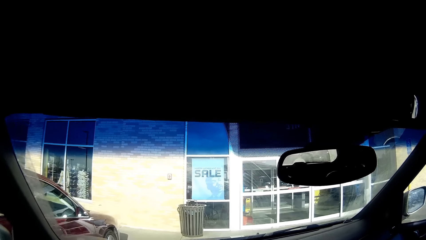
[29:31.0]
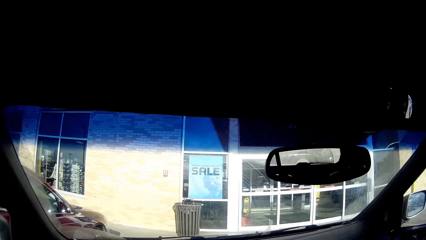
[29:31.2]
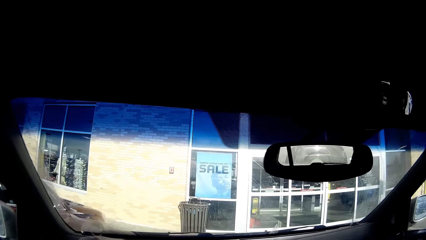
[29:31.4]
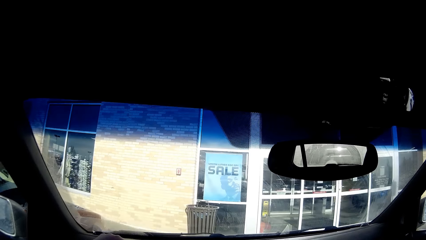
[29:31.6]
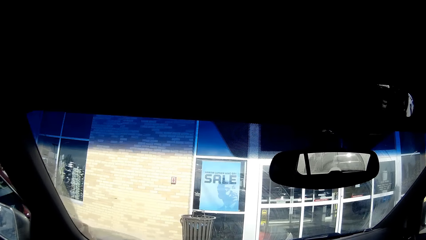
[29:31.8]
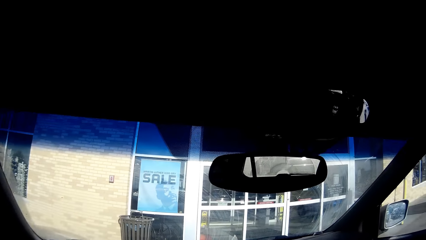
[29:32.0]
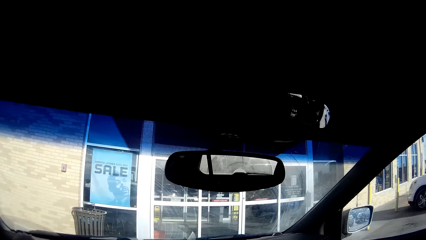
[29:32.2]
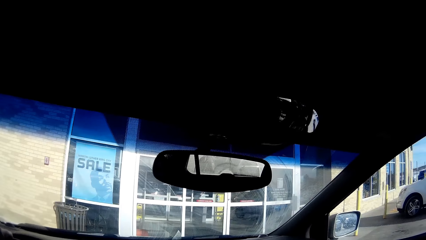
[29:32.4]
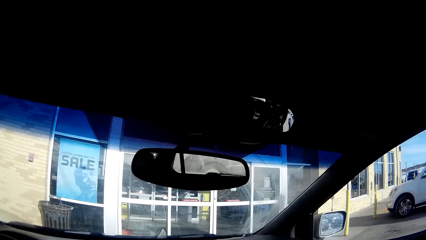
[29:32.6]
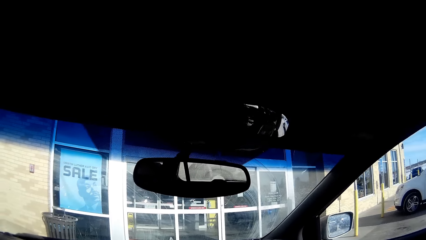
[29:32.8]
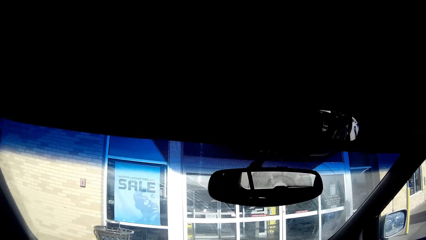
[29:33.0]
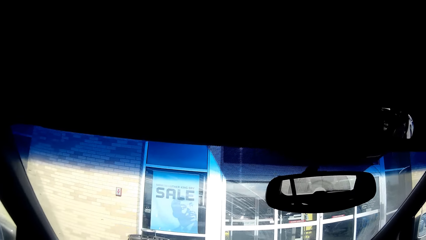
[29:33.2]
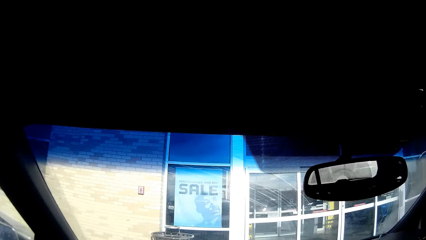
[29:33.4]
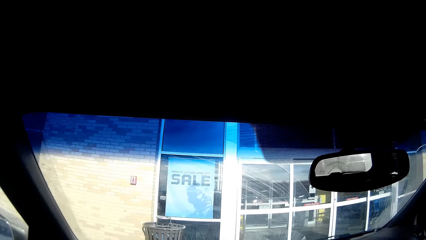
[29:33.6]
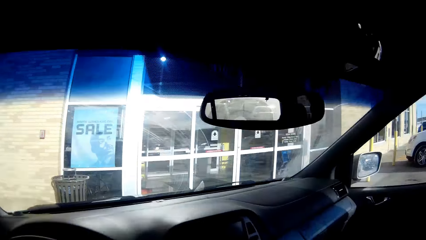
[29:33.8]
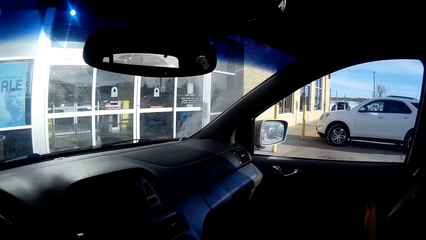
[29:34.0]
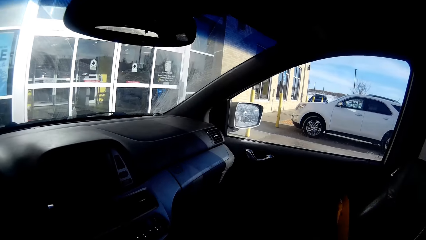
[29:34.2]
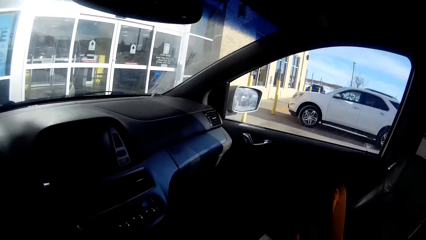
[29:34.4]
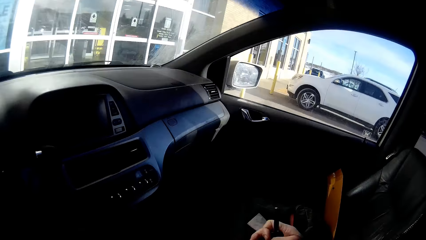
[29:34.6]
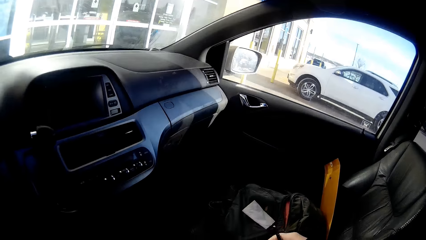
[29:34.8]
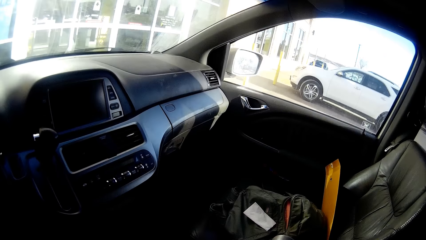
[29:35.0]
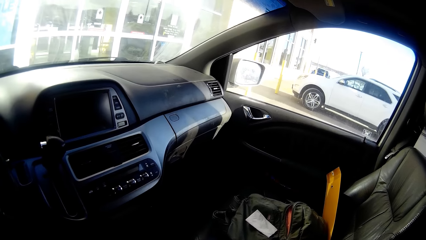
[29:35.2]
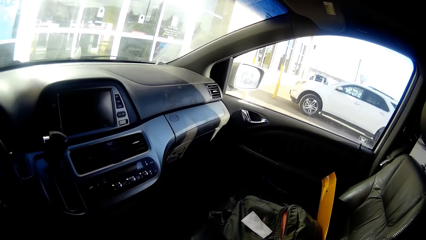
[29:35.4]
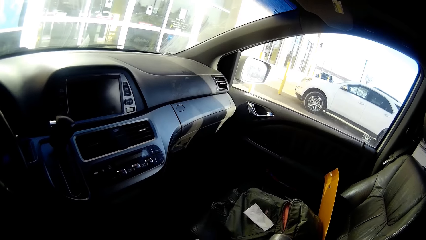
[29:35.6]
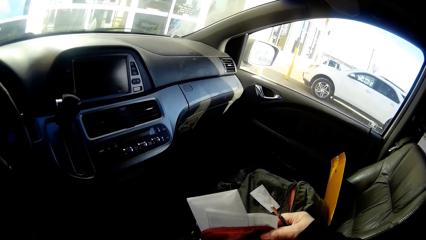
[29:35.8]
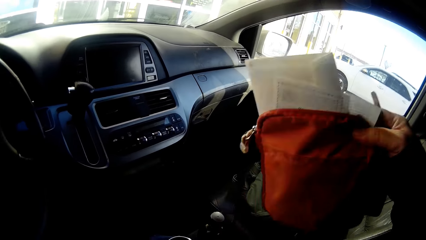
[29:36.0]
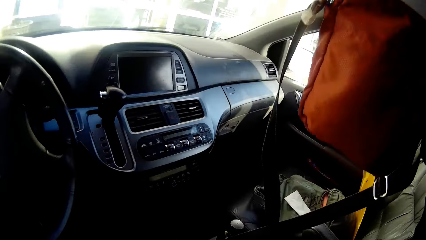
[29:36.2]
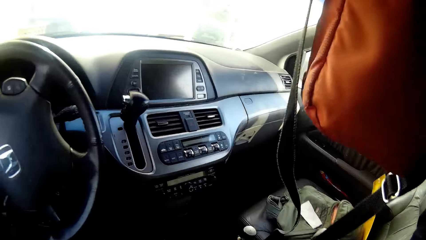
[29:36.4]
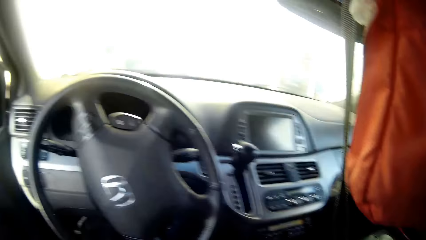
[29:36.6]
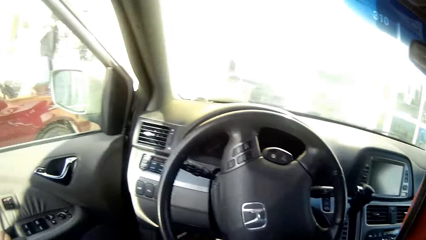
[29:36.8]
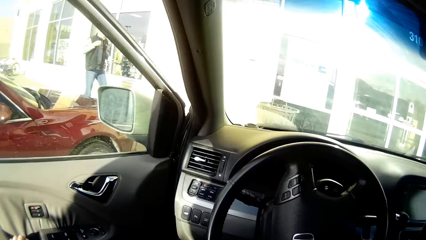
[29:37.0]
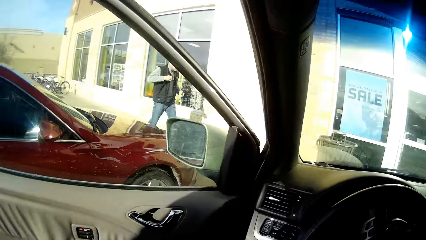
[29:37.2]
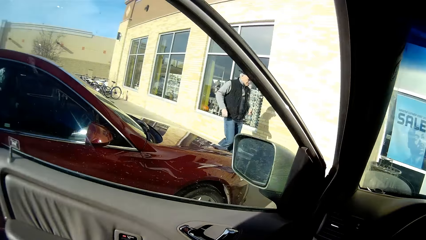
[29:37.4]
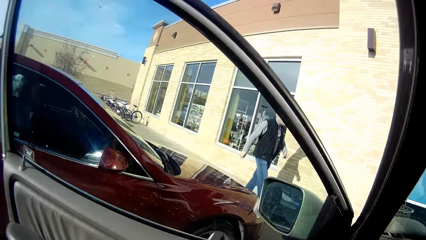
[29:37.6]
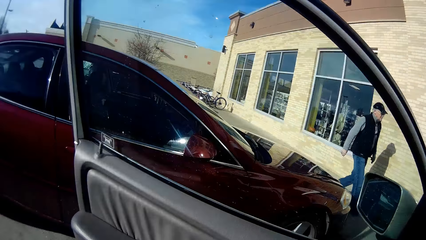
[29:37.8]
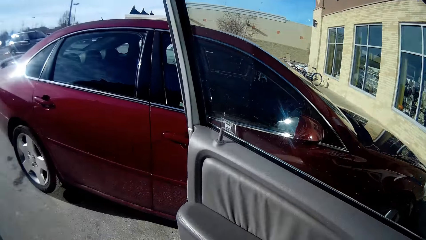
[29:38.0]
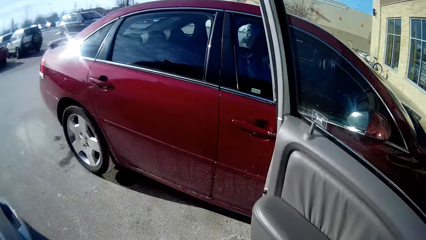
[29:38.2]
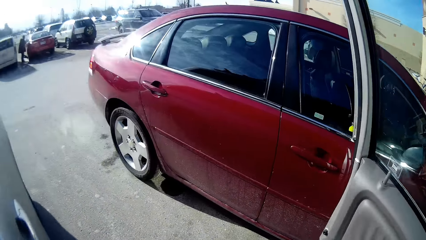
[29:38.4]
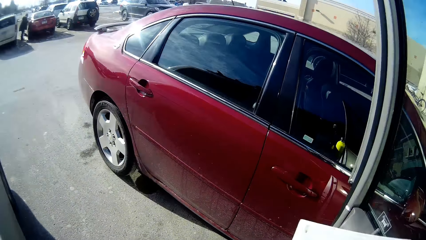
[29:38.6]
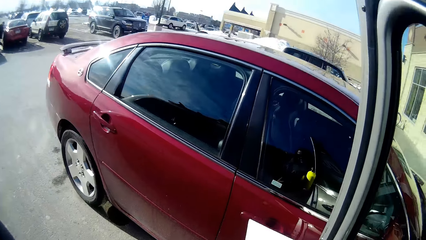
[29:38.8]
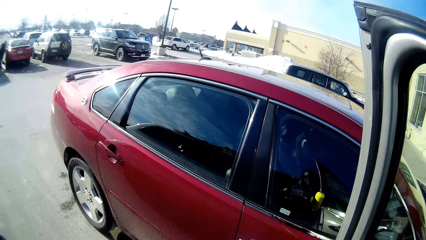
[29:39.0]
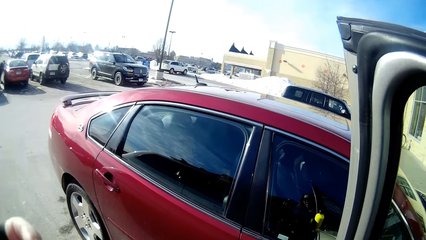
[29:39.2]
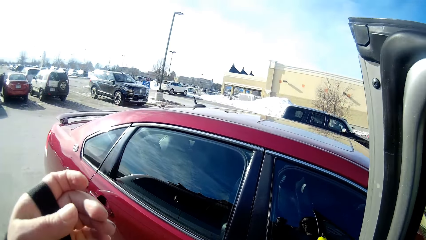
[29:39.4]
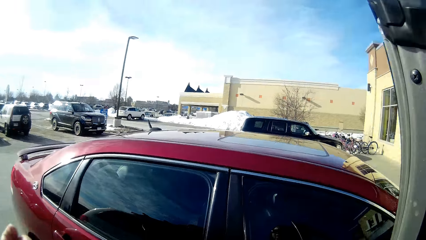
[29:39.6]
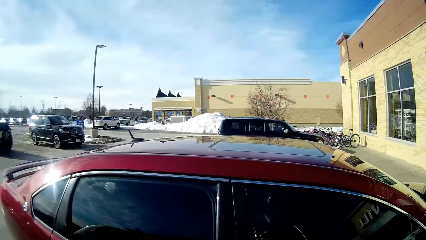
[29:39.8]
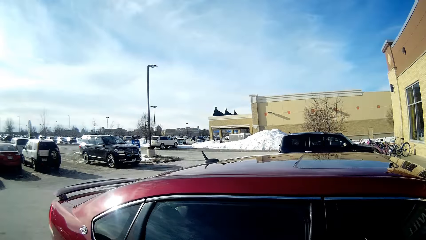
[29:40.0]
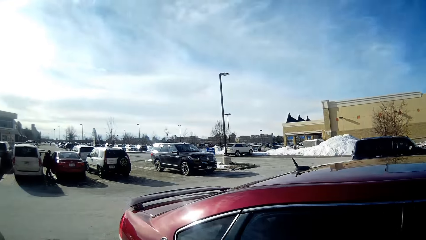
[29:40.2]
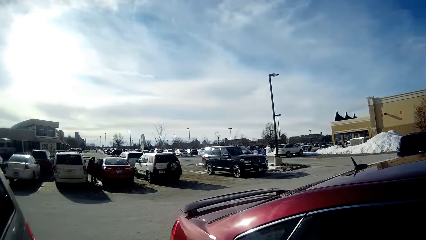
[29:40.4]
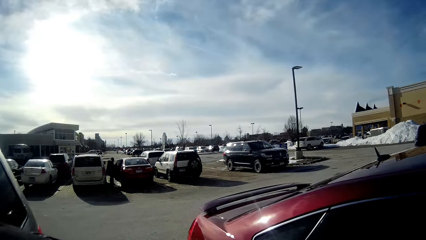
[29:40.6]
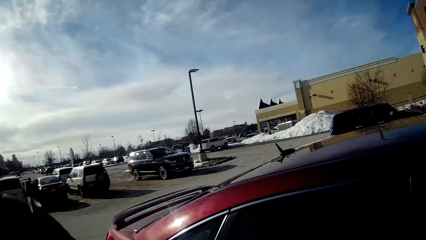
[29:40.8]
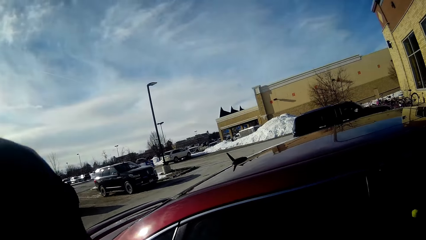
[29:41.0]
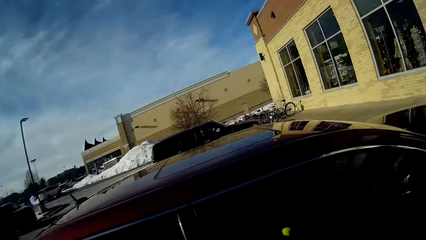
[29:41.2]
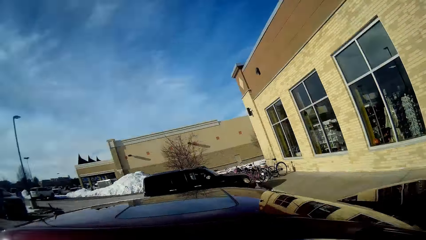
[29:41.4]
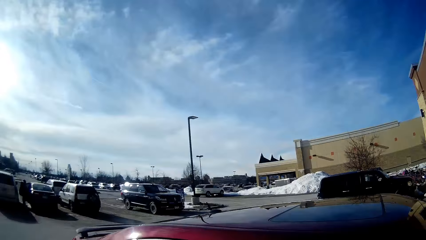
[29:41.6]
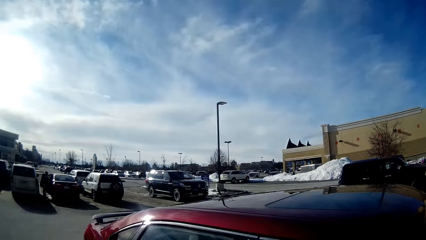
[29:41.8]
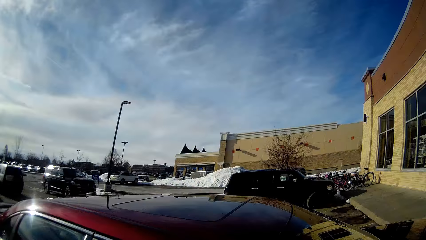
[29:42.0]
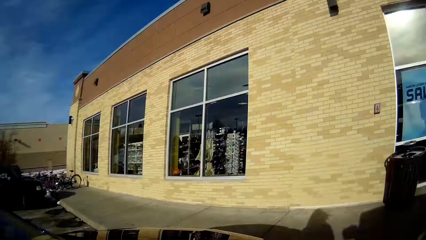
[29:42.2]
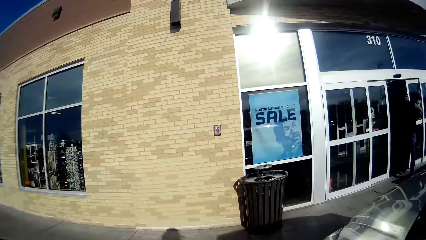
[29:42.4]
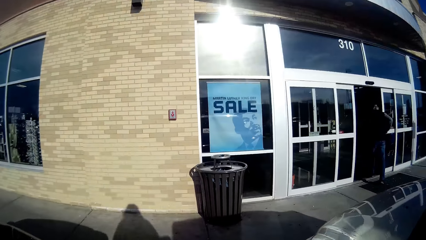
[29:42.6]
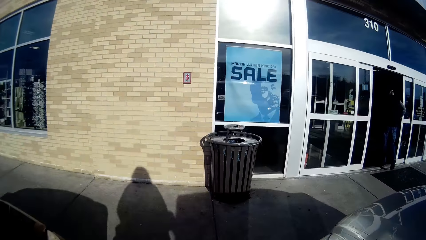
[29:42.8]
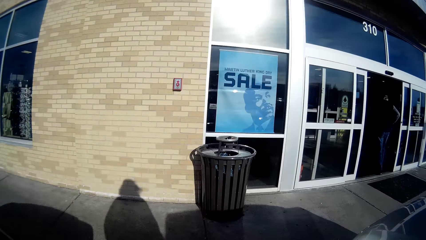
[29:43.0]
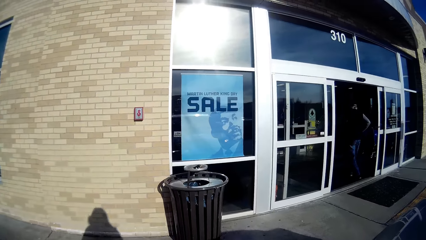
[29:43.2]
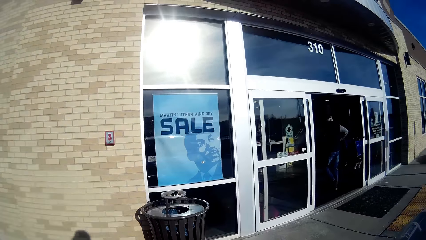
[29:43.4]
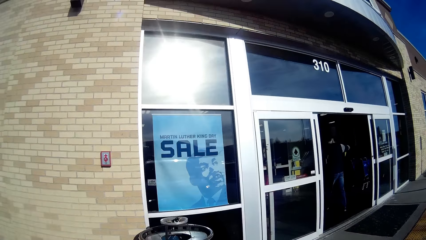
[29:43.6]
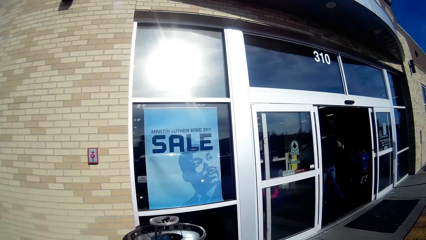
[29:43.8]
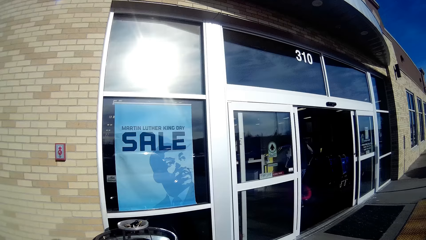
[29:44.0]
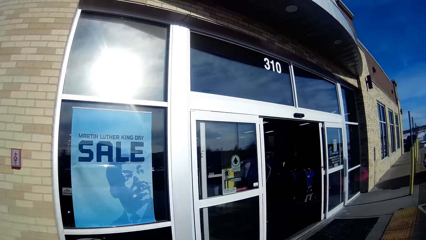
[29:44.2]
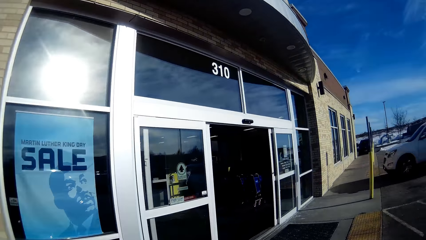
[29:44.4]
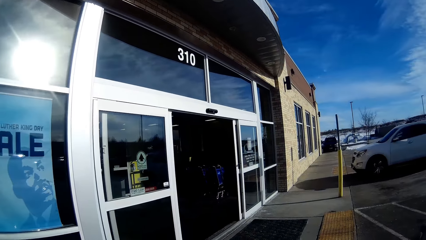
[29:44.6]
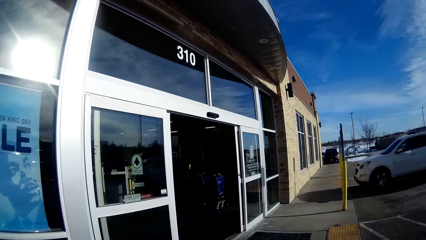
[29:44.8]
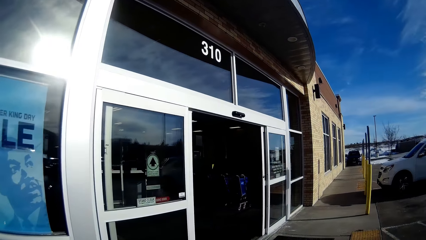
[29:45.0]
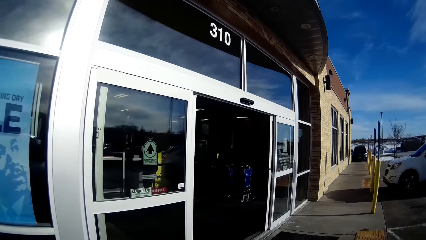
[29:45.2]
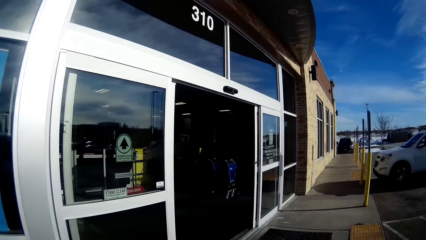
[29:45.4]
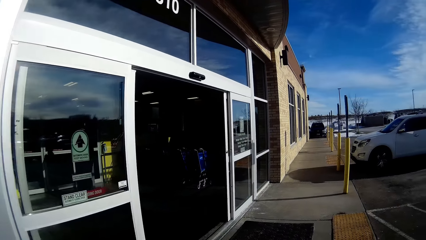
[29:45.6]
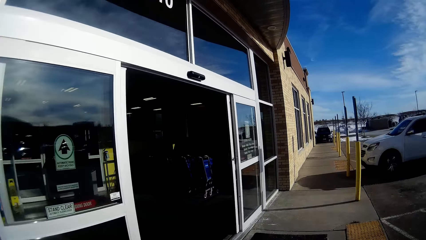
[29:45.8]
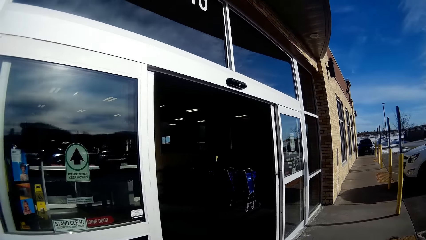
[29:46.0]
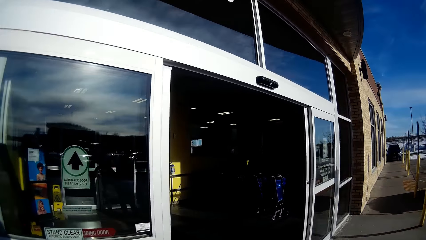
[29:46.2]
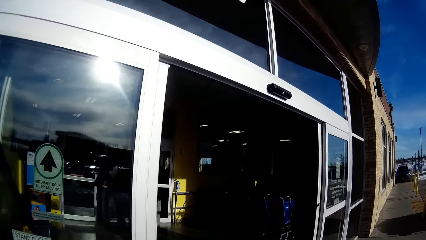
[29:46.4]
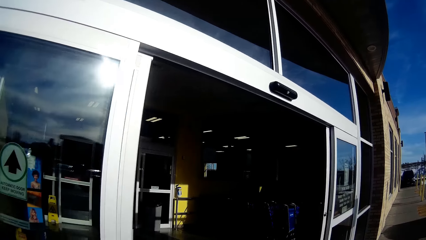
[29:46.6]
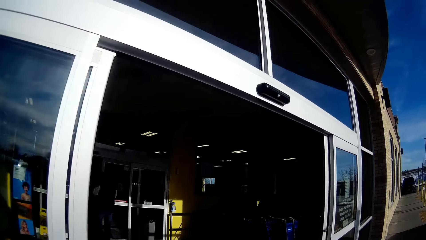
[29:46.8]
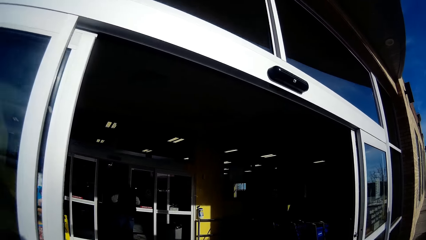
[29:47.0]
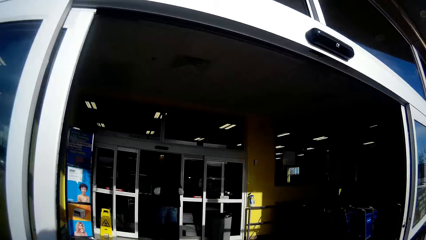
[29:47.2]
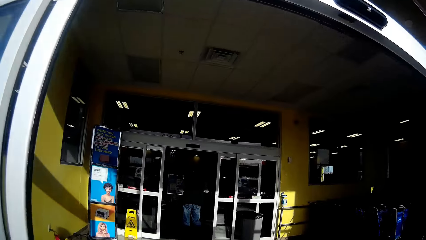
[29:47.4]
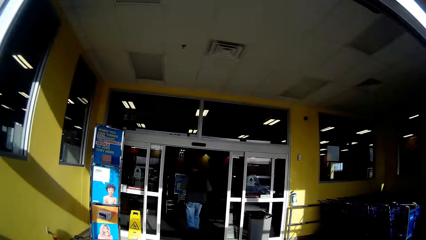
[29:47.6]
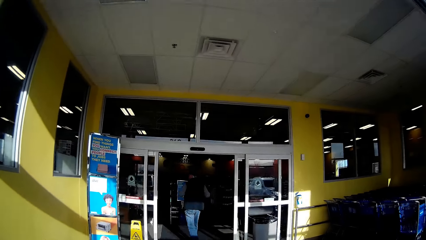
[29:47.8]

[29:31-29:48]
The camera wearer stares at the windscreen. They stare at the inside of the car. They pick up the bag. They alight from the car. They stare at the parking lot. They are coming from the car. They walk to the store.
